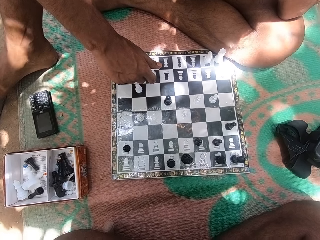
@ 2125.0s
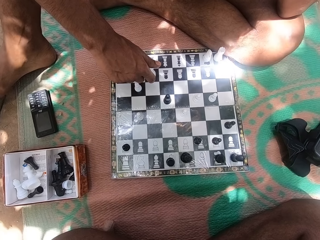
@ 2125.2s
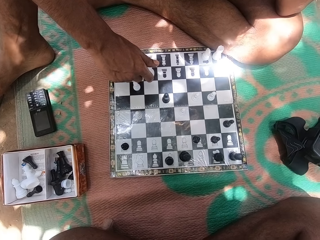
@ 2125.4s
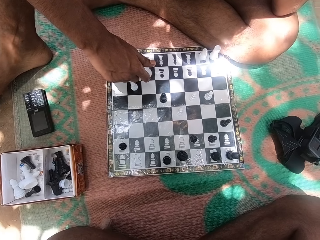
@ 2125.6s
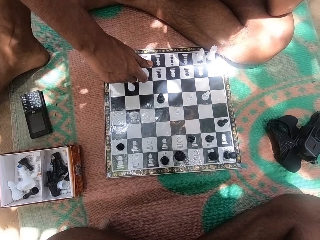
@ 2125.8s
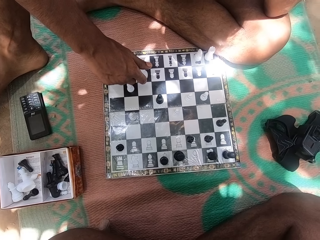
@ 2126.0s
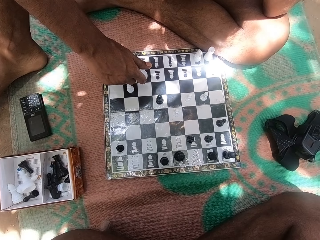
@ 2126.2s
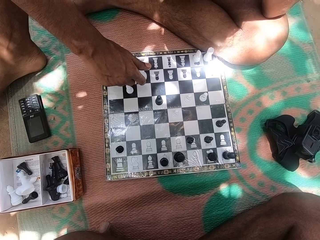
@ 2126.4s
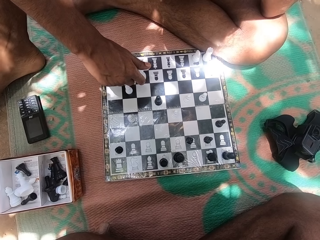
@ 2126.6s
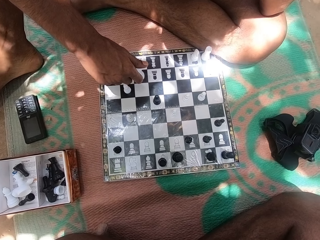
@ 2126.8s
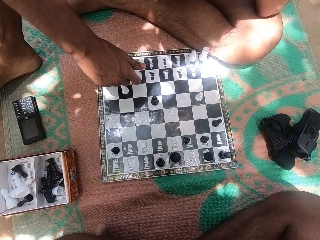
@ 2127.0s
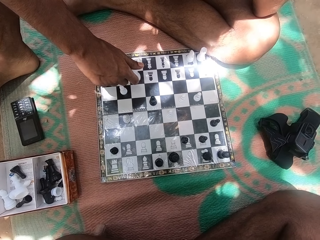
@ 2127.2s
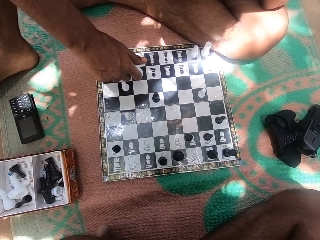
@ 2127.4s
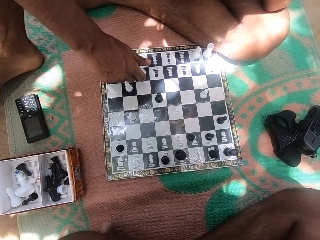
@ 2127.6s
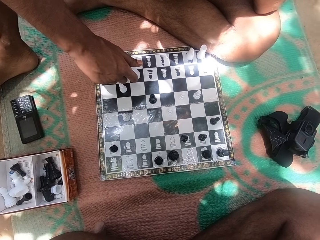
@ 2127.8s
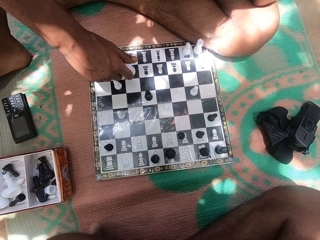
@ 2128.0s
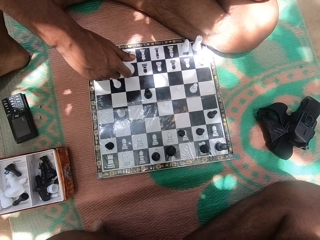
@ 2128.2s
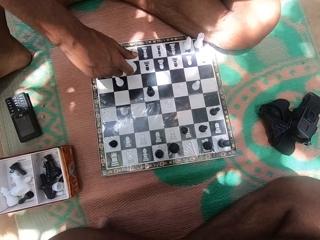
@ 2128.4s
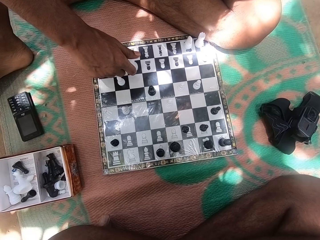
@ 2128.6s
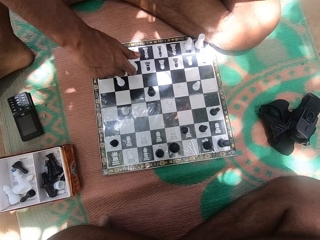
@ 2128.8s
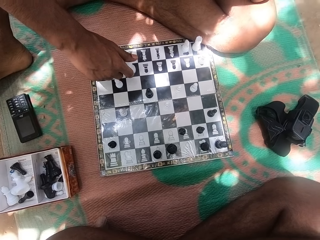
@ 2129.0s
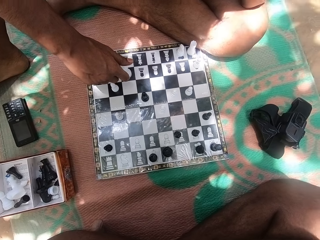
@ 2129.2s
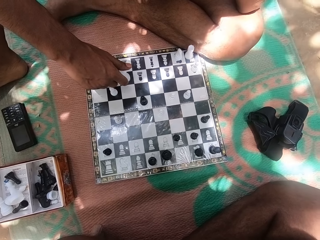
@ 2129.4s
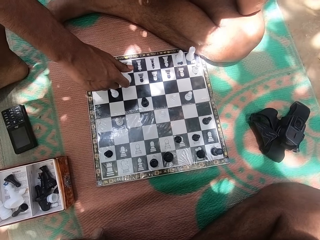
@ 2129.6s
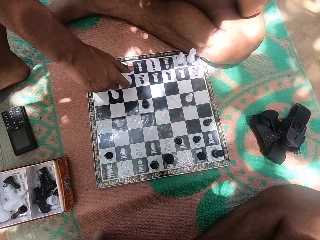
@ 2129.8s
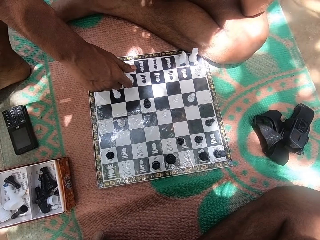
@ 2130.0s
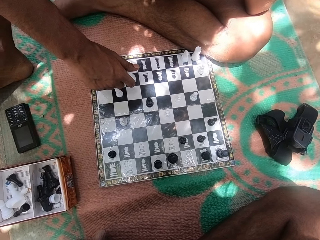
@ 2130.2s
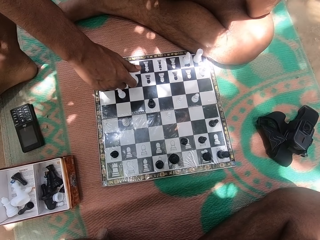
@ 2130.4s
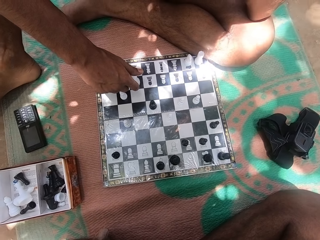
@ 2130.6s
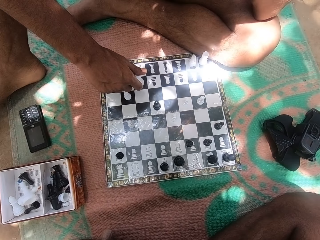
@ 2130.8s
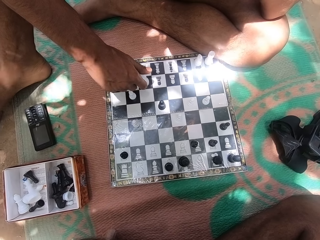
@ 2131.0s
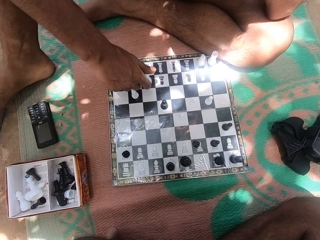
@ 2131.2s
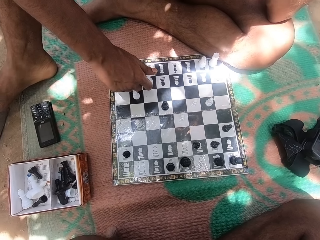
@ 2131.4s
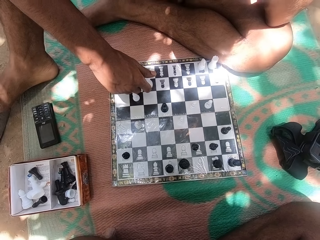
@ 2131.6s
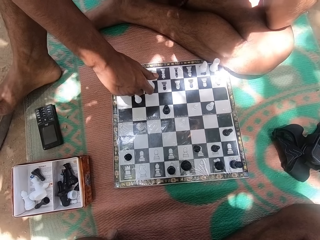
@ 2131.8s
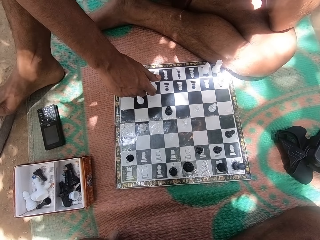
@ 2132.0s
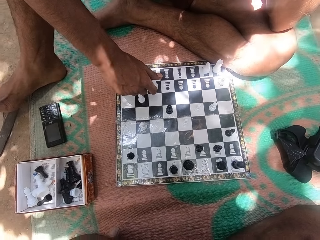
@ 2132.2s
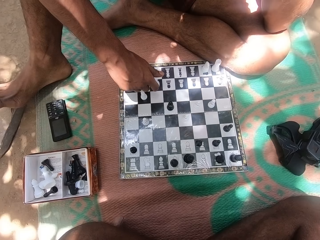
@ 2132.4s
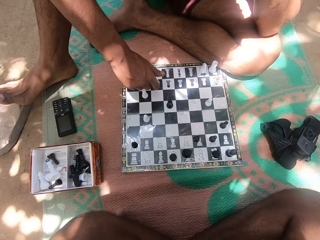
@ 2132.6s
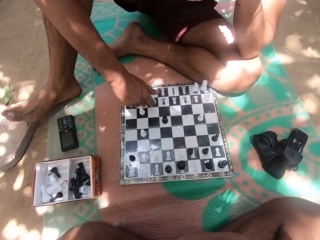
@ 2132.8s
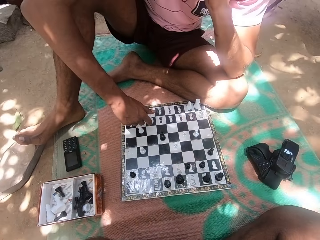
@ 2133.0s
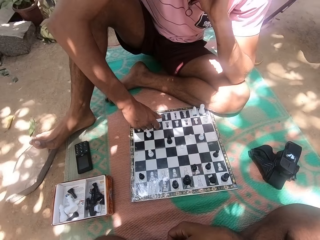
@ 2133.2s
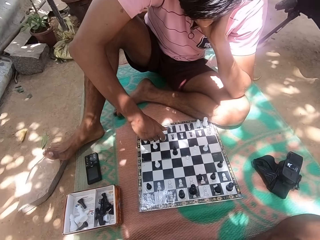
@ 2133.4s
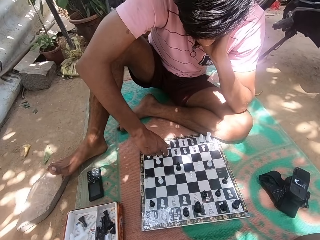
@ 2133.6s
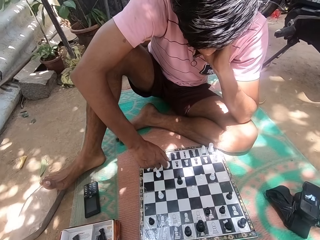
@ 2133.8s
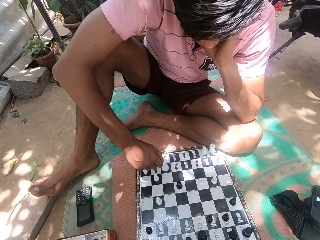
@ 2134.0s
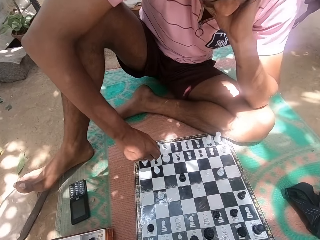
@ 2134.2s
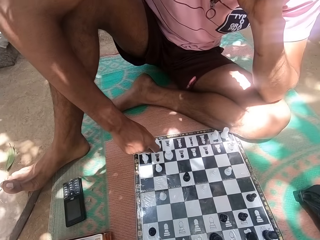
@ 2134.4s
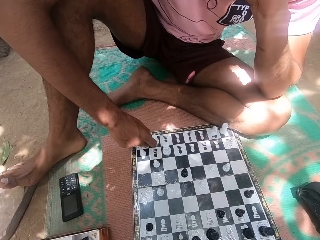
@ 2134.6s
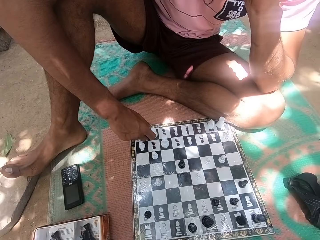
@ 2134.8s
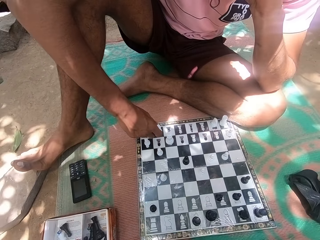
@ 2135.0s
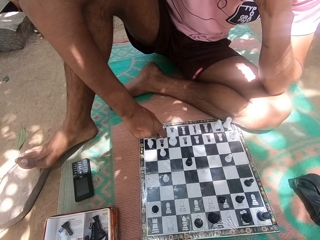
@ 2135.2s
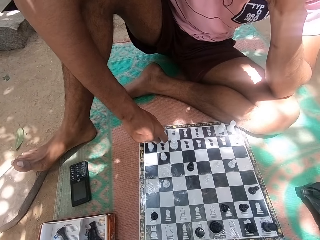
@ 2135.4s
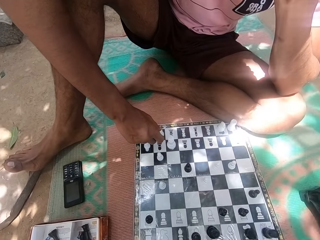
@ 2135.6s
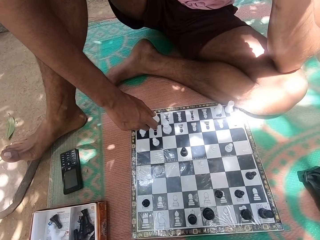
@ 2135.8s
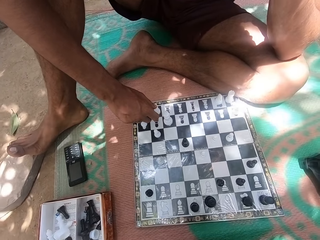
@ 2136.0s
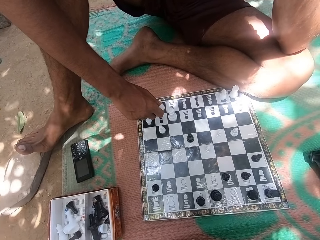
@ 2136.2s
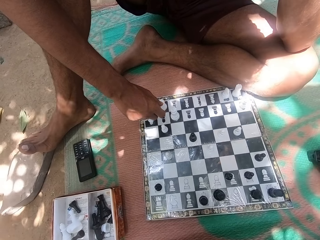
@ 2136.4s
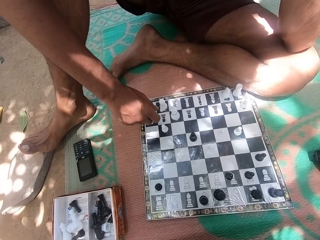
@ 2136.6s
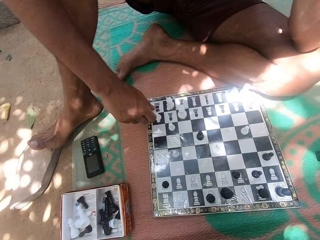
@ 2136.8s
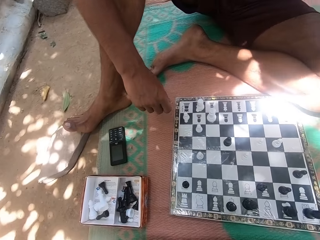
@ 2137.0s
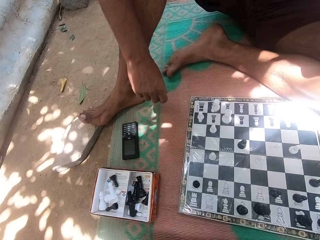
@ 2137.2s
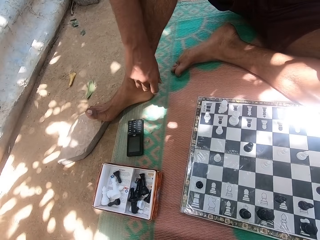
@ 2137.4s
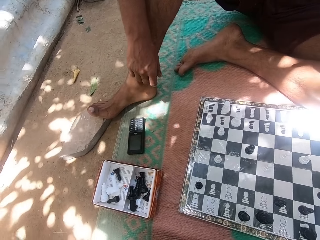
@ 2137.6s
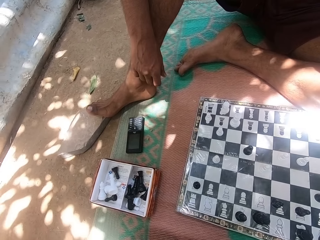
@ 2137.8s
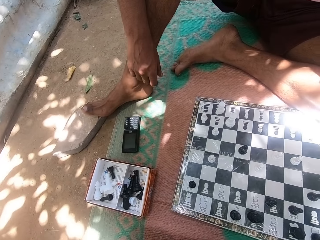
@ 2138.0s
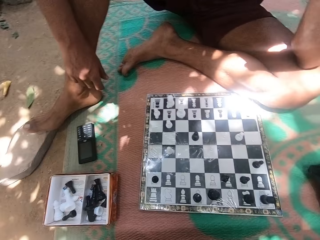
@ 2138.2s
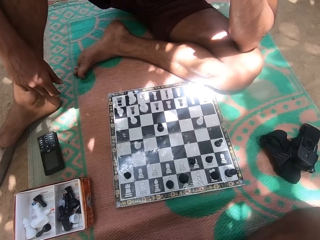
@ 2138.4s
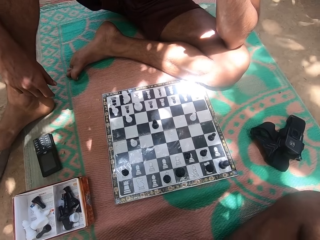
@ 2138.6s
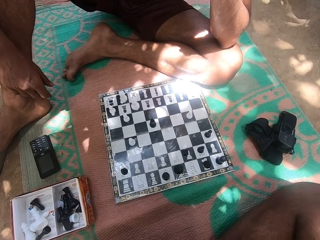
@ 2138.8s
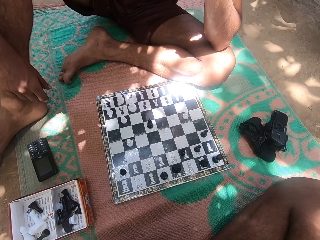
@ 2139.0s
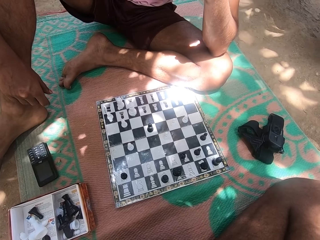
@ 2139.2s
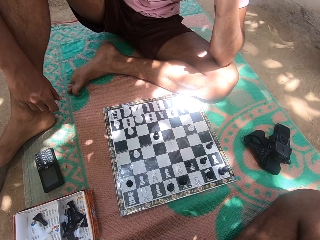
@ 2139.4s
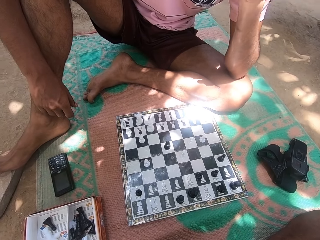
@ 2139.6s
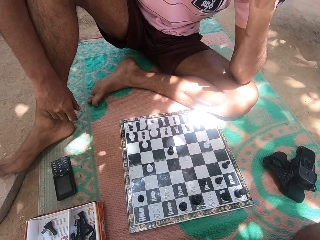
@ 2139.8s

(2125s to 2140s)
A person touches a chess pawn. The camera wearer interacts with another person. They look around. They look at the chess board. The first person looks at the chess board.

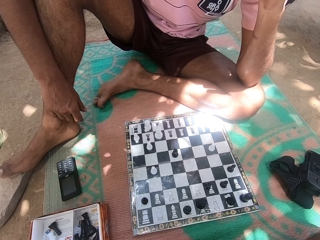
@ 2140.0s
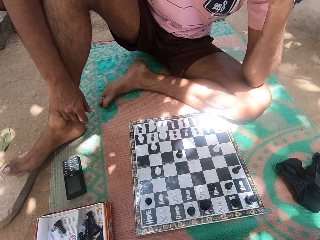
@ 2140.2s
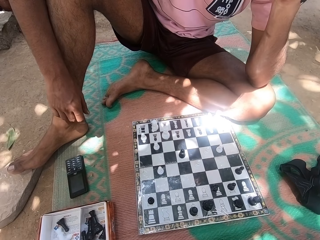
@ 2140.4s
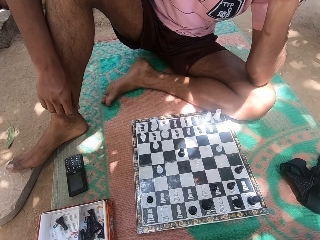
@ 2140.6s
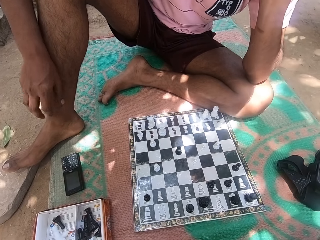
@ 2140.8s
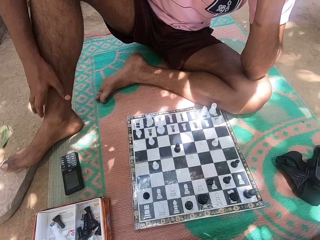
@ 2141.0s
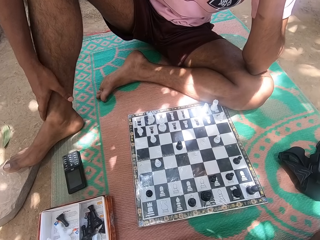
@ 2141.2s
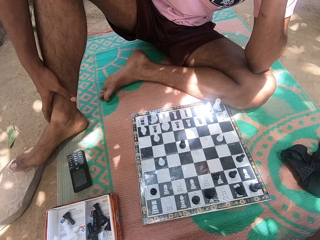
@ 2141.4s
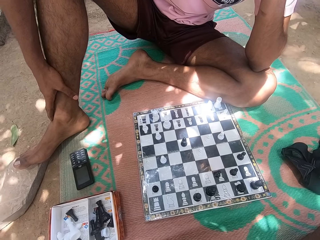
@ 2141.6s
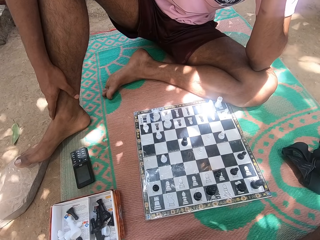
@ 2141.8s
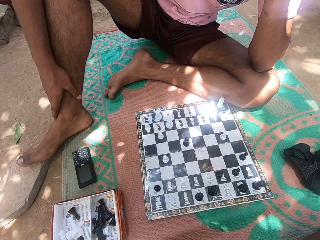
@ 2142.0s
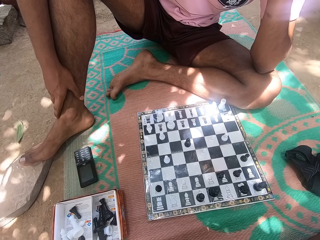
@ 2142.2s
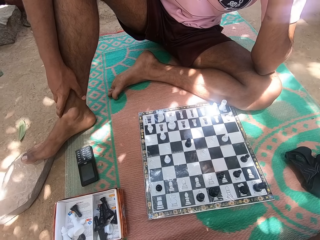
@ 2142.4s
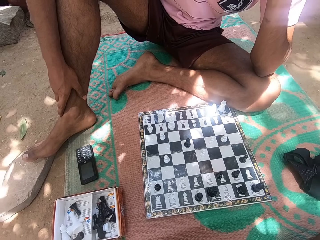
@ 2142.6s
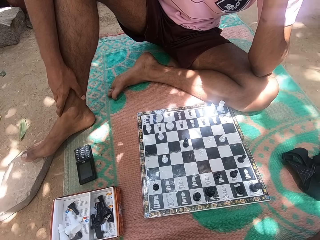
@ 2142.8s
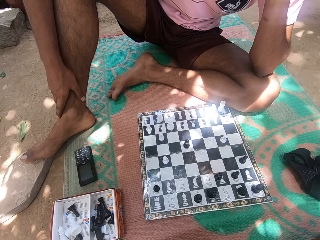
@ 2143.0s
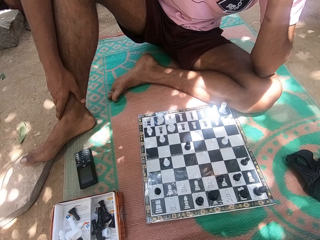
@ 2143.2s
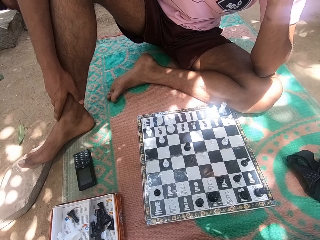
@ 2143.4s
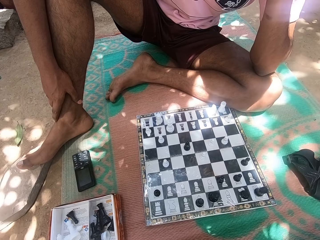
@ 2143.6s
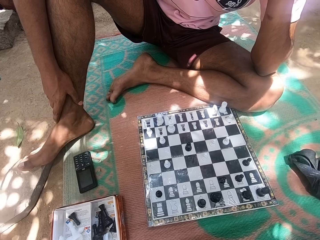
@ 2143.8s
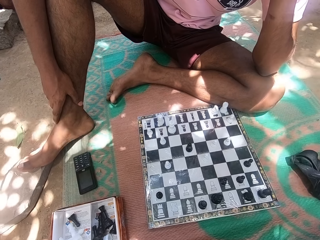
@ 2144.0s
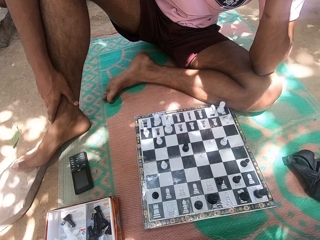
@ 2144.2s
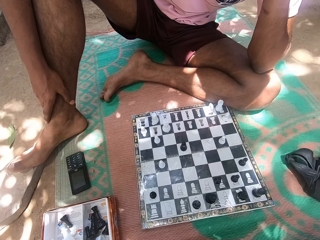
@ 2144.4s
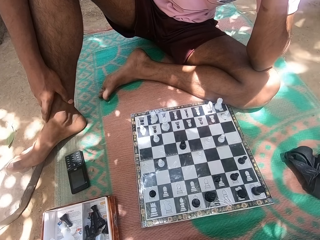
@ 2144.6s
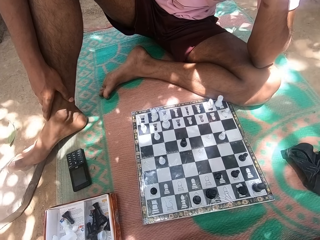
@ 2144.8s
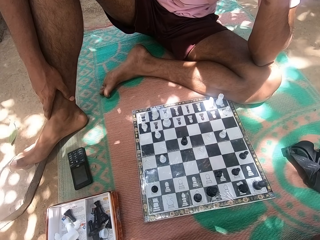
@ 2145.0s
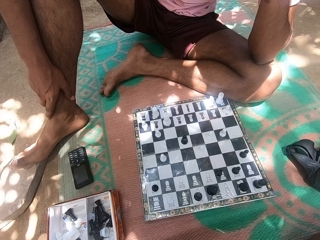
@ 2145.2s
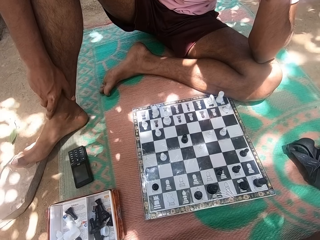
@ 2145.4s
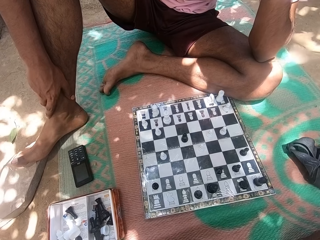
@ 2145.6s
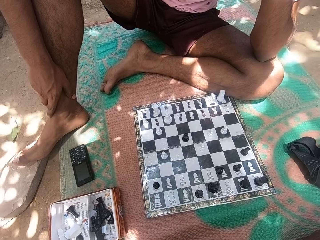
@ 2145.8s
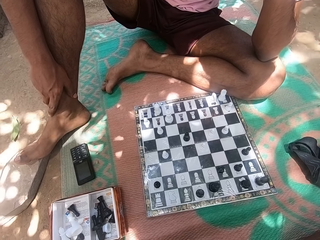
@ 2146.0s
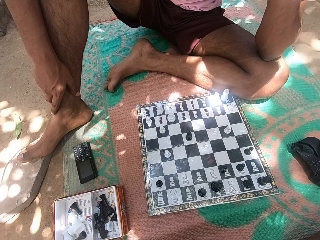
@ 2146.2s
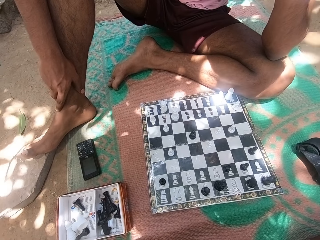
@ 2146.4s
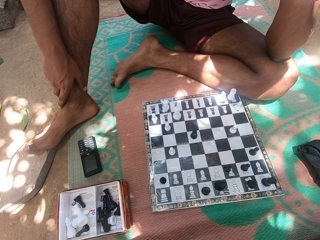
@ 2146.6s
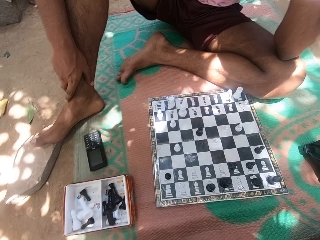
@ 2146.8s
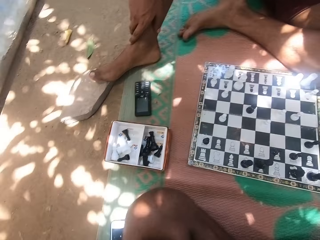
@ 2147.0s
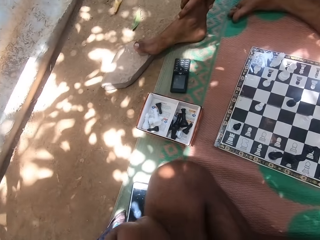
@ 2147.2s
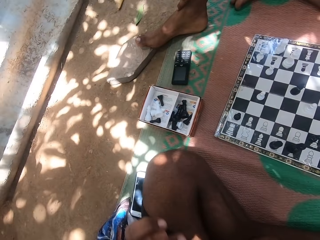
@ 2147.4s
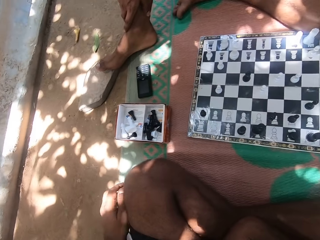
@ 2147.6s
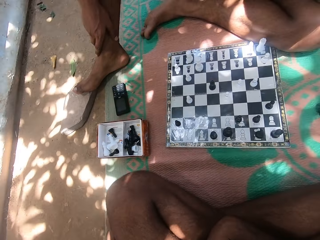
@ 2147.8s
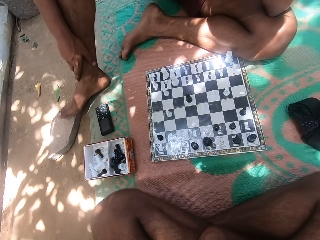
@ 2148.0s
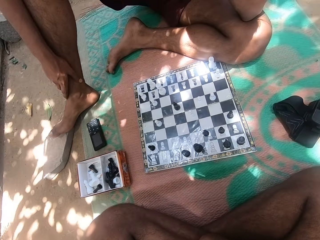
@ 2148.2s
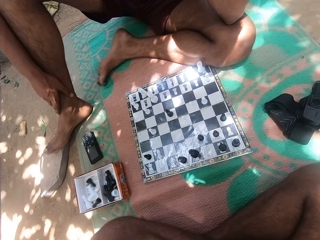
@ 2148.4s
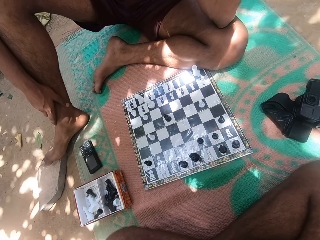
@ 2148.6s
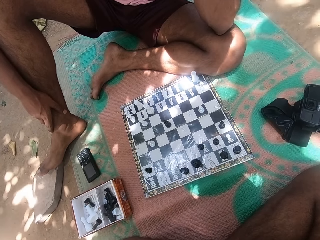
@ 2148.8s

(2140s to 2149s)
A person touches his right hand. The camera wearer looks at the chess board. The person looks at the chess board. The camera wearer looks around and touches a mobile phone. The person looks at the chess board.
